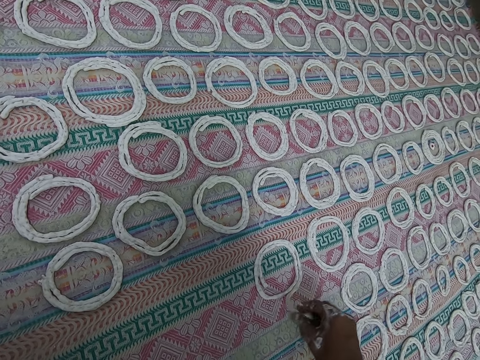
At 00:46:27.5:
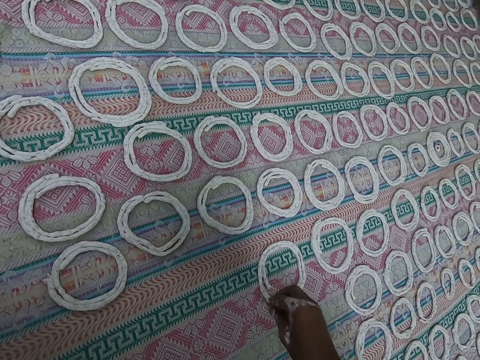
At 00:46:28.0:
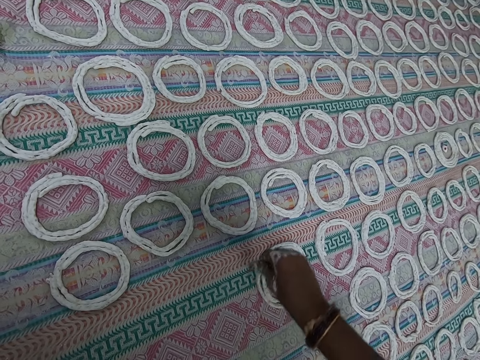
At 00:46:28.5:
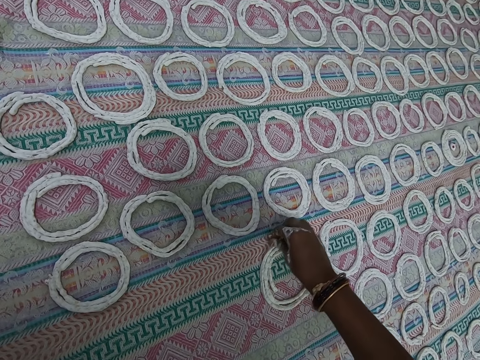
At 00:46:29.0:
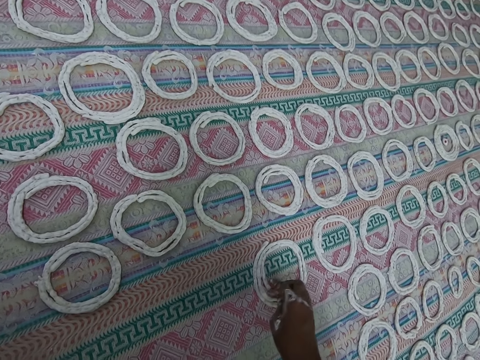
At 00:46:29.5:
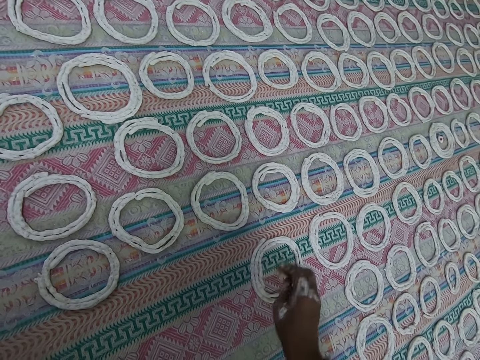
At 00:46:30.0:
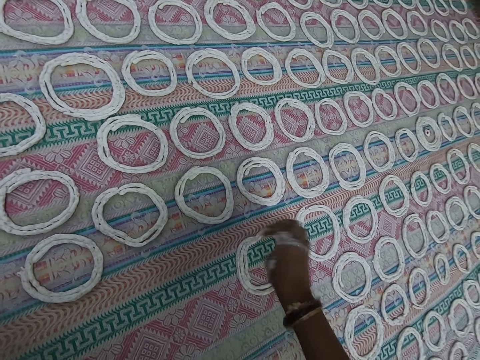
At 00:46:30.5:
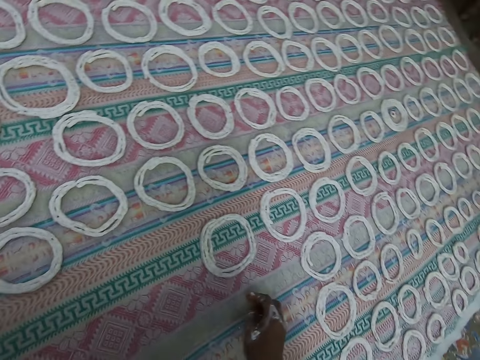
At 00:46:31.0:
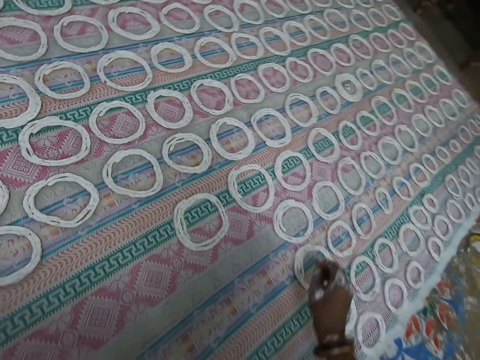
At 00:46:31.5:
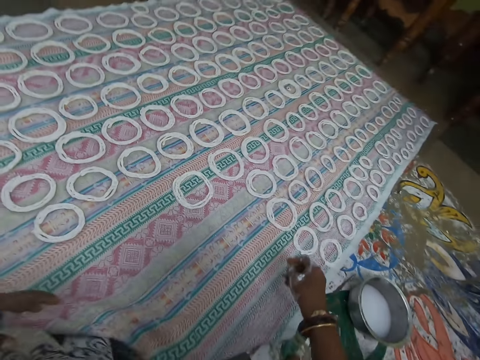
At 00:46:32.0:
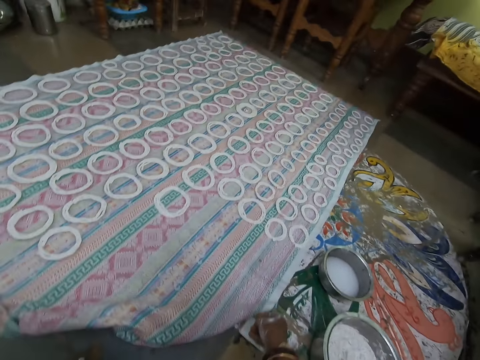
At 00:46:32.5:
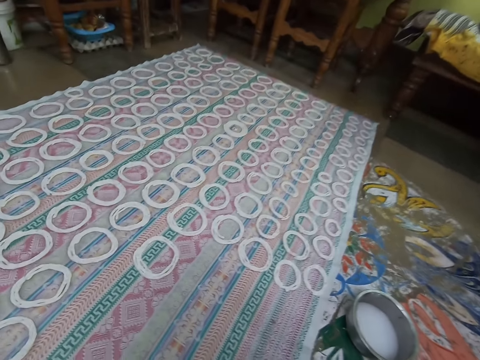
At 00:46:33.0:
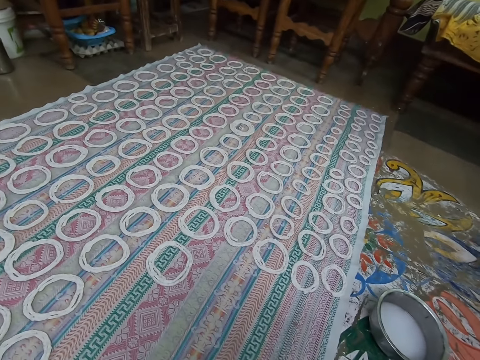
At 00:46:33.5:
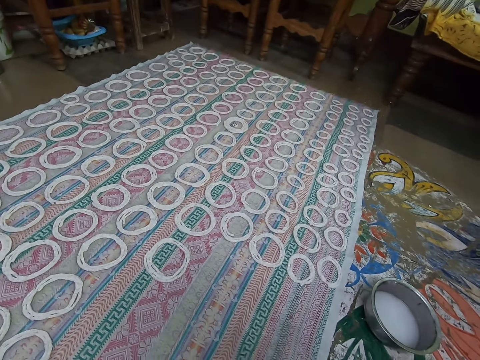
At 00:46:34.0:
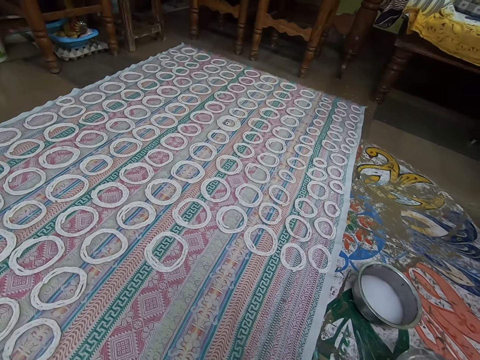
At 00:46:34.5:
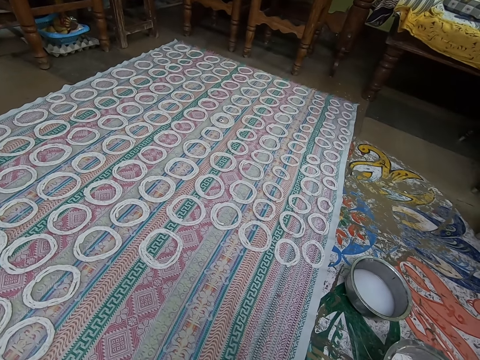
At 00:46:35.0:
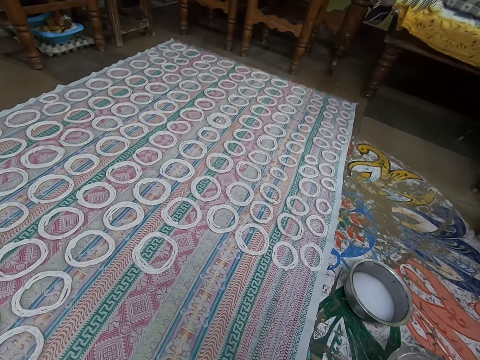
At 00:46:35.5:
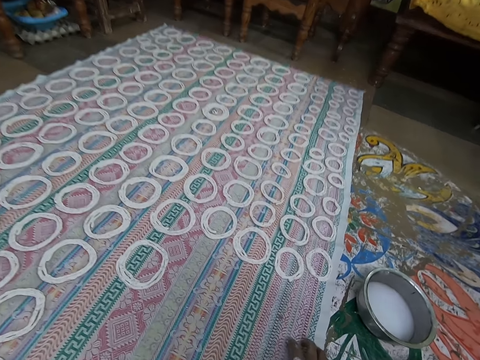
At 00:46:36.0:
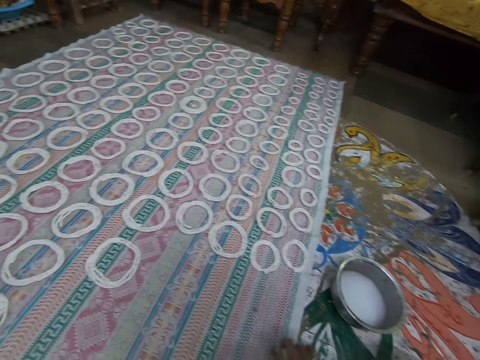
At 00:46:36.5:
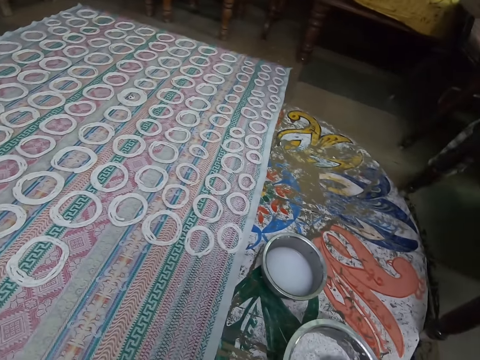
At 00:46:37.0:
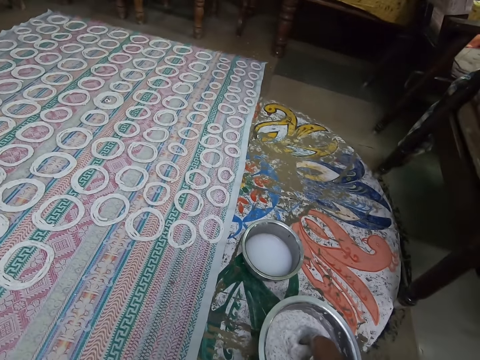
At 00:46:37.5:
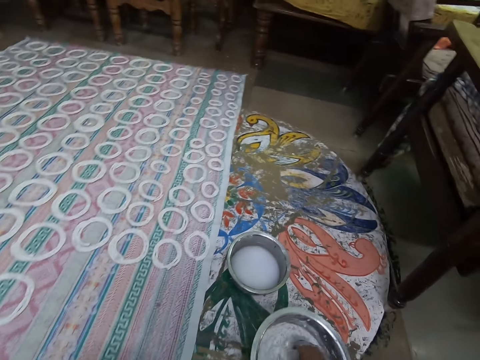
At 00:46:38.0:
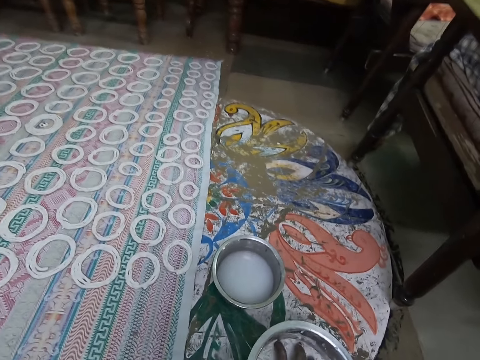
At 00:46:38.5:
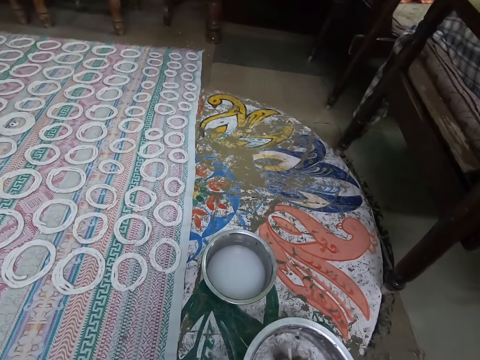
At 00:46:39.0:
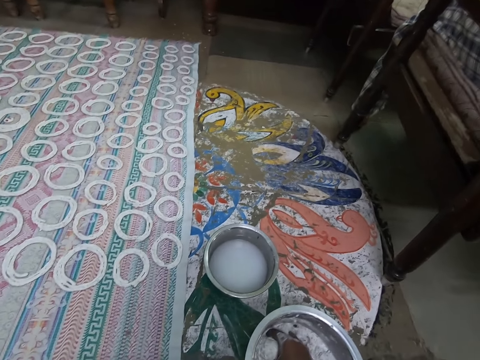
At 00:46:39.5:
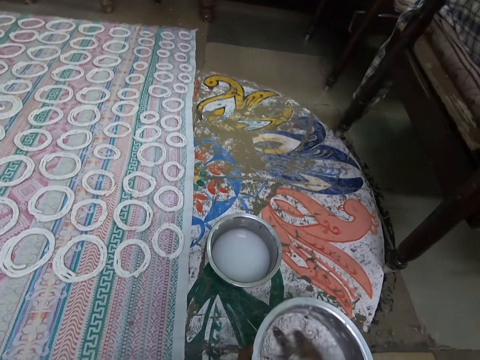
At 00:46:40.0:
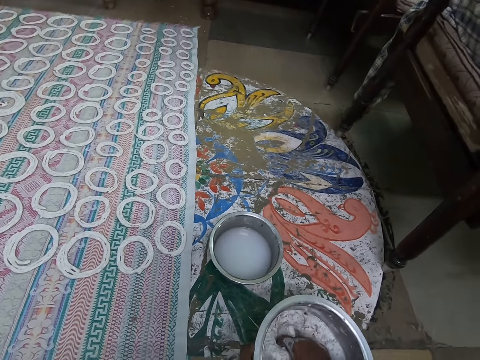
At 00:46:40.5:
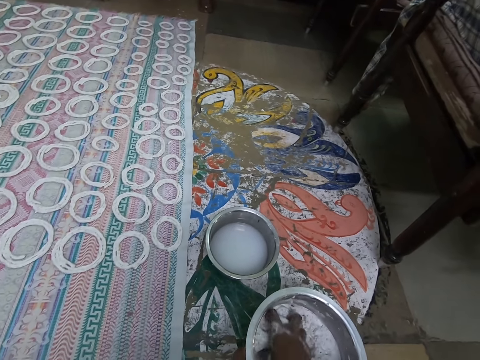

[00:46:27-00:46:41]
The camera wearer touches the shaped dough on the cloth with their right hand. They align the dough and pull their hand off the dough. They clean the cloth on the ground with their right hand. They squeeze dough in a stainless bowl with their right hand. They mix the dough in the cooking pan with their hand.

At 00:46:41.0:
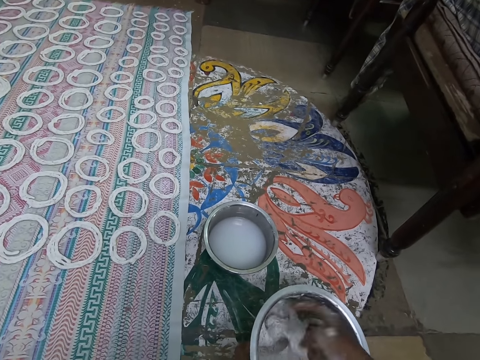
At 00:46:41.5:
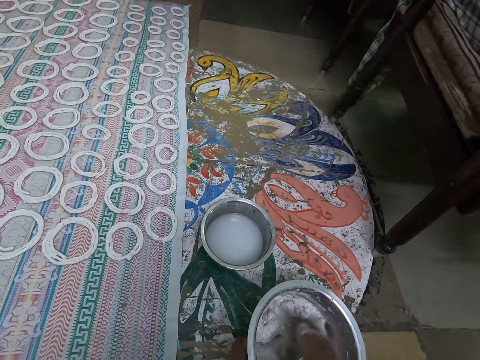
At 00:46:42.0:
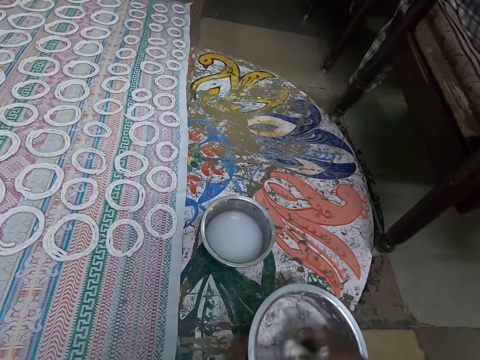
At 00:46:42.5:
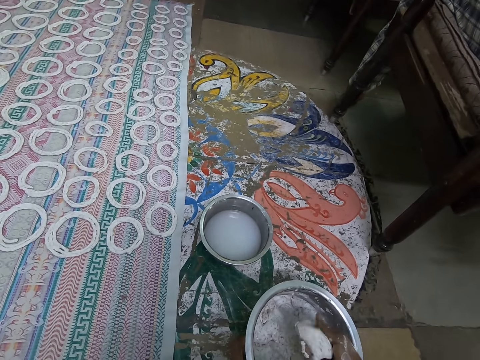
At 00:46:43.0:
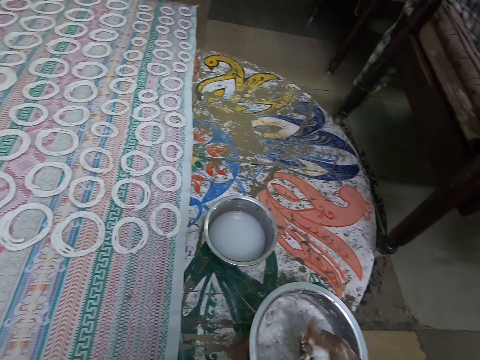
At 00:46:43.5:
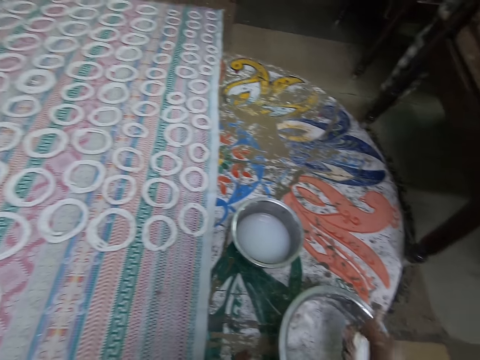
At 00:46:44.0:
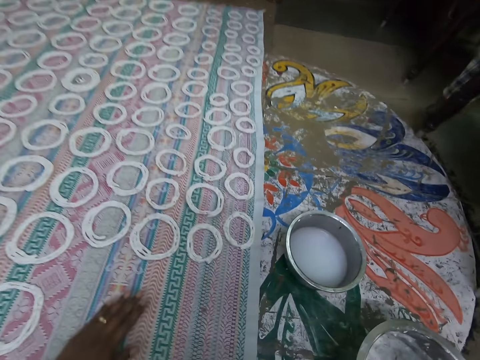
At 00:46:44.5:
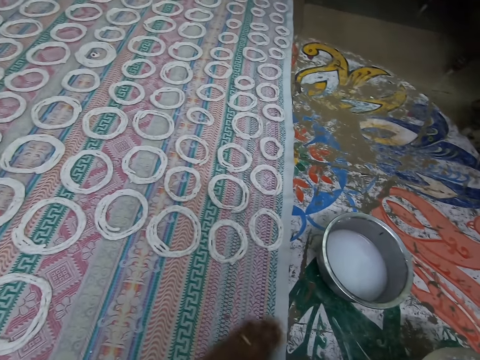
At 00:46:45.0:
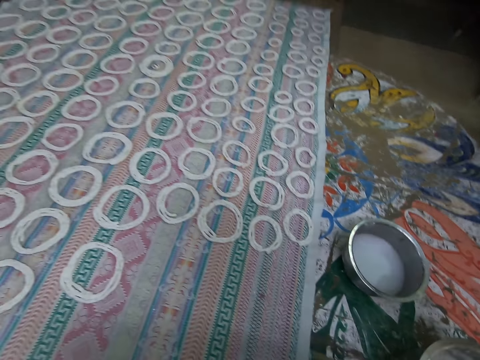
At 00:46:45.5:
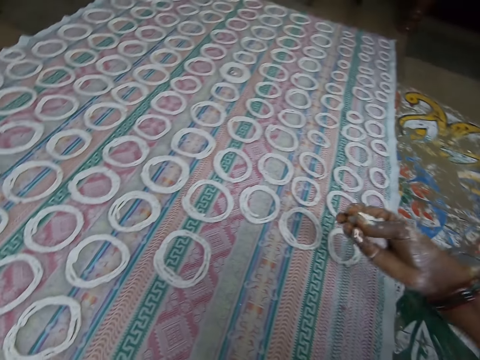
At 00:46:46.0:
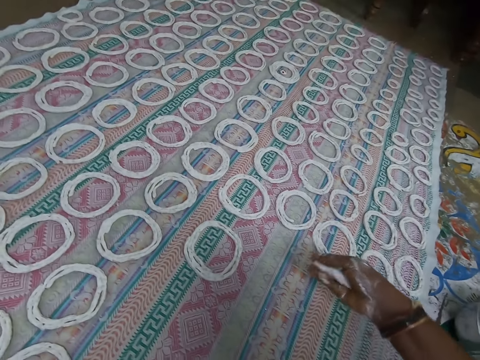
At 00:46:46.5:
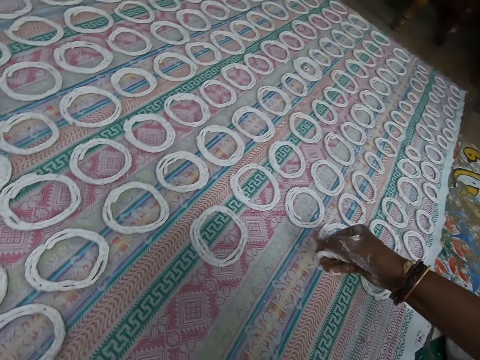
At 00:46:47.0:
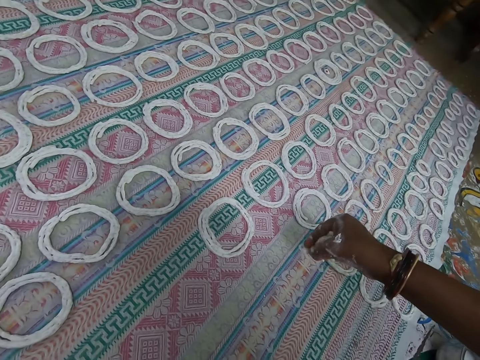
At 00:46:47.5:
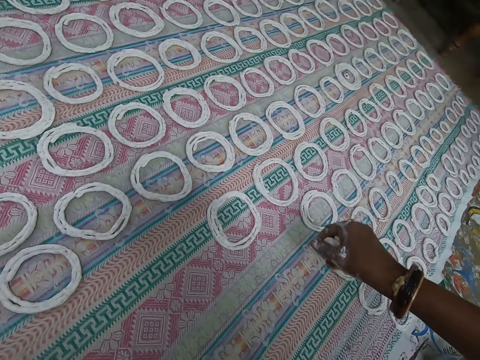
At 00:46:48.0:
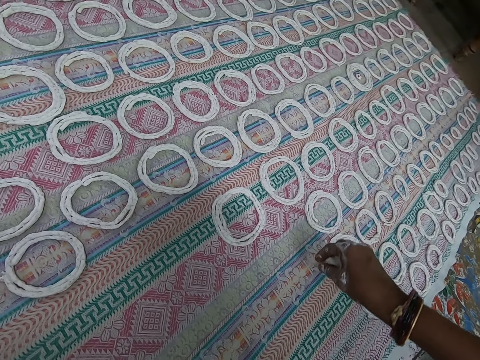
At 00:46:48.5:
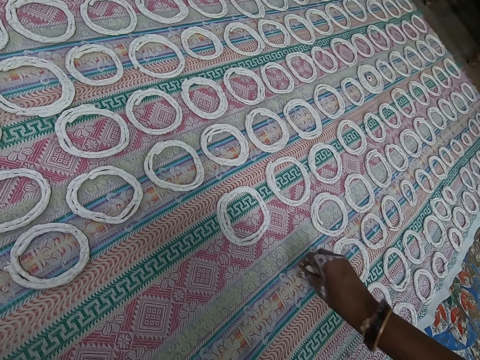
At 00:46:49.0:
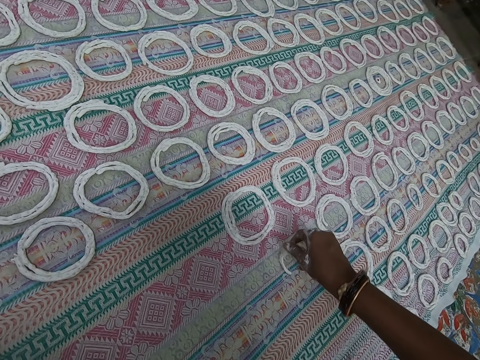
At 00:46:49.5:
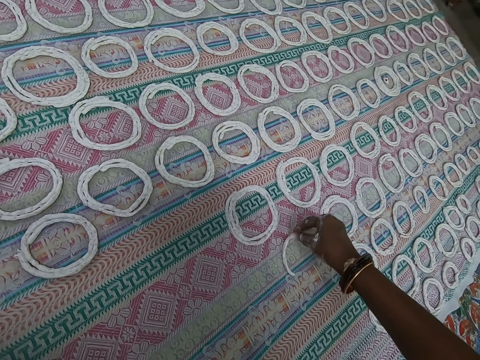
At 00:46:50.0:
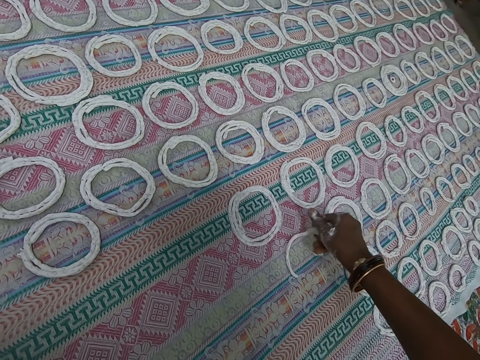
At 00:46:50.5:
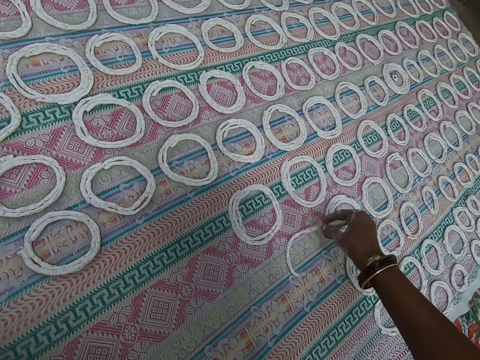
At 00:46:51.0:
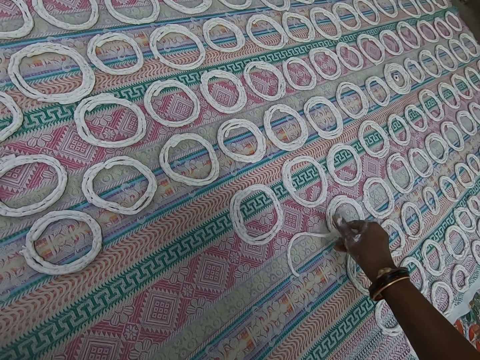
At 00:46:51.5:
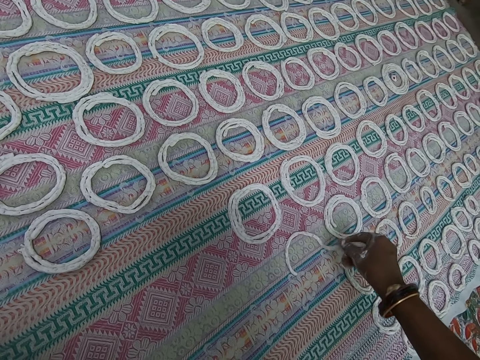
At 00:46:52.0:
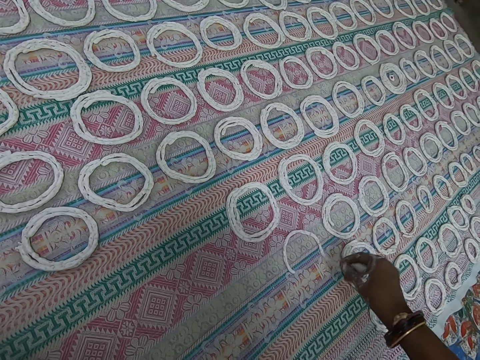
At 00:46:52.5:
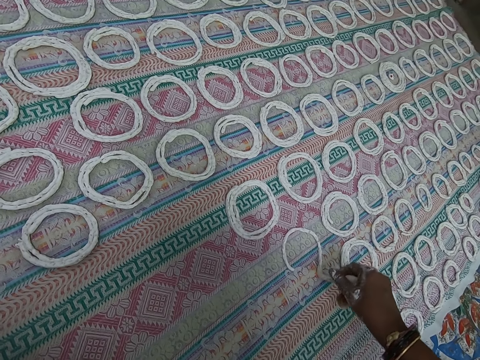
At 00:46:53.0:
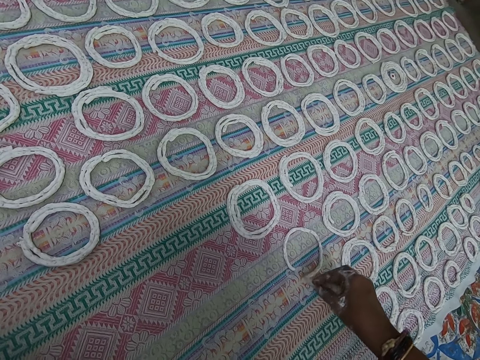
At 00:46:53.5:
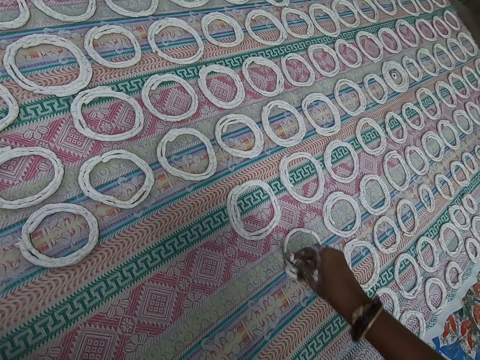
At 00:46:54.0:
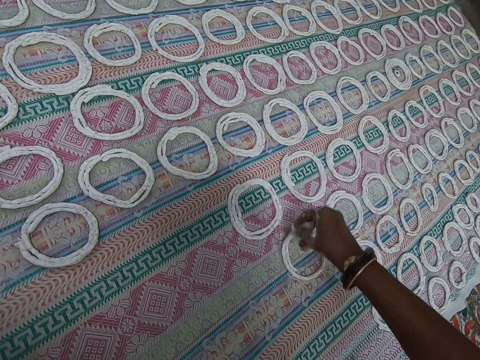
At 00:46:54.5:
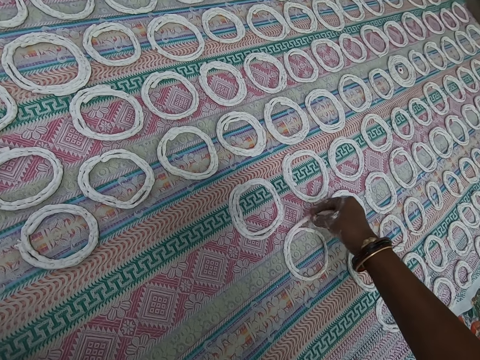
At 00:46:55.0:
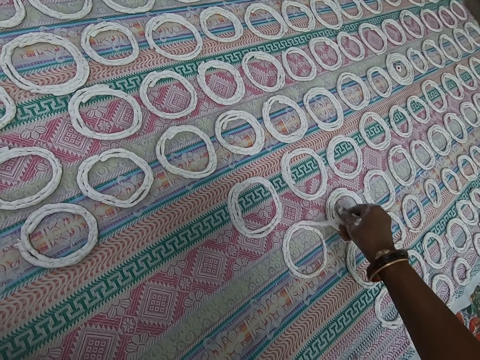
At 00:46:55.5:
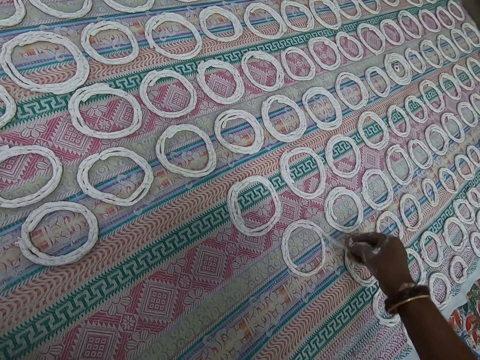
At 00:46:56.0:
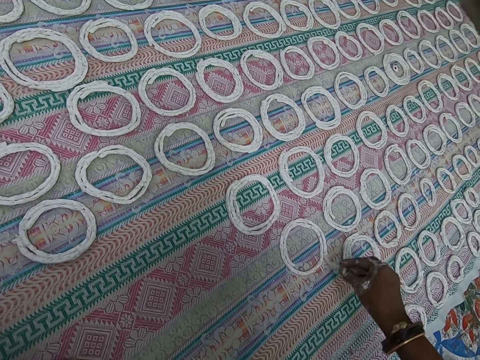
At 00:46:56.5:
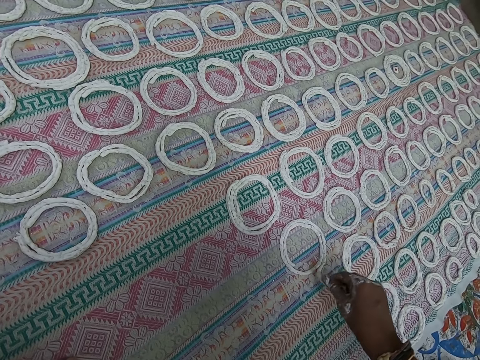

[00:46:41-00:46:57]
The camera wearer cuts the dough in the stainless bowl on the ground with their right hand. They roll the dough in their right hand. They squeeze the dough with their hand. They clean the cloth or mat on the ground with their left hand. They squeeze the dough with their hand again. They rotate the dough around the mat. They lay the dough on the cloth on the floor into shape with their right hand.
